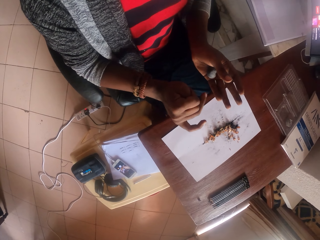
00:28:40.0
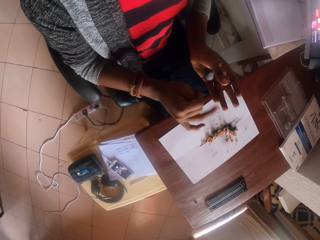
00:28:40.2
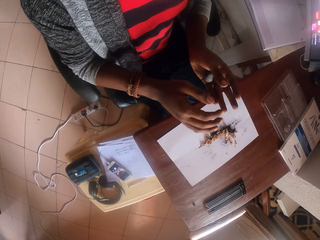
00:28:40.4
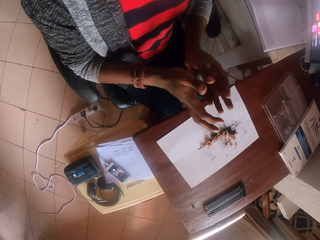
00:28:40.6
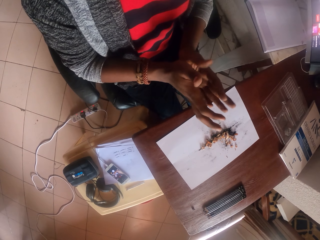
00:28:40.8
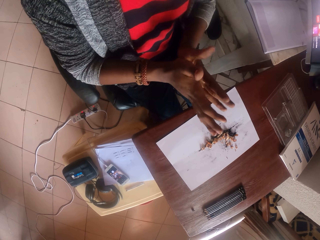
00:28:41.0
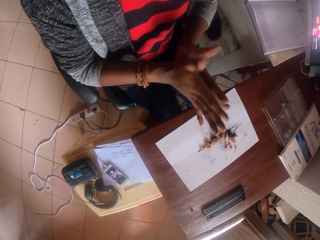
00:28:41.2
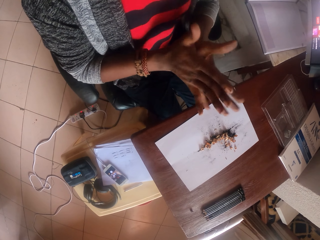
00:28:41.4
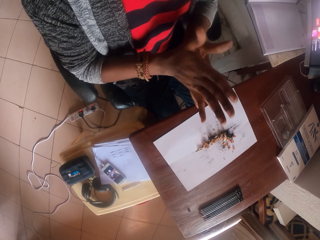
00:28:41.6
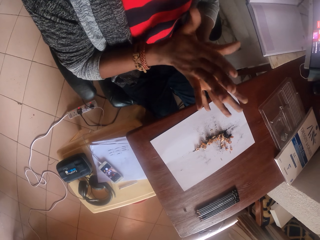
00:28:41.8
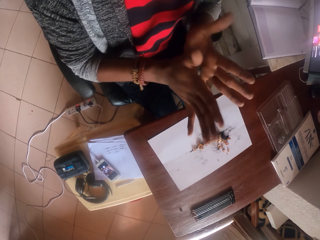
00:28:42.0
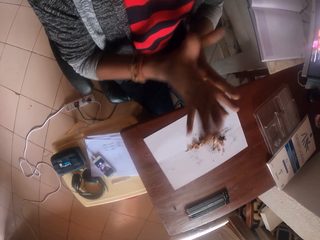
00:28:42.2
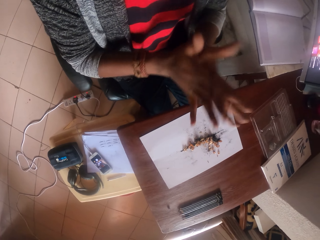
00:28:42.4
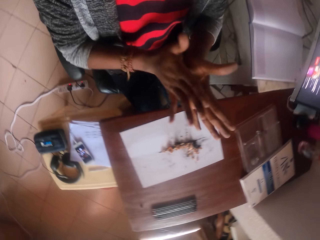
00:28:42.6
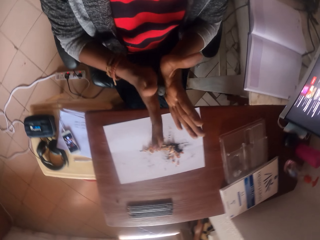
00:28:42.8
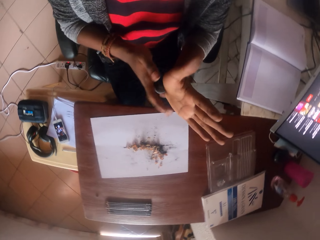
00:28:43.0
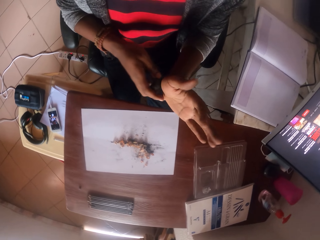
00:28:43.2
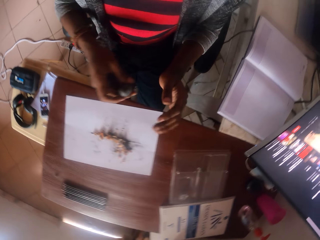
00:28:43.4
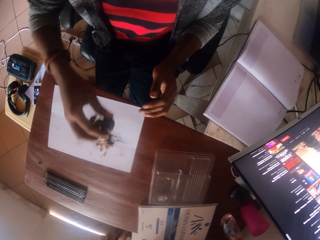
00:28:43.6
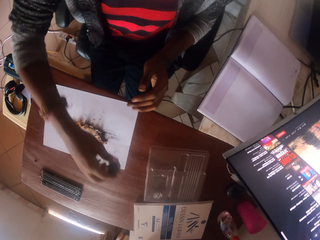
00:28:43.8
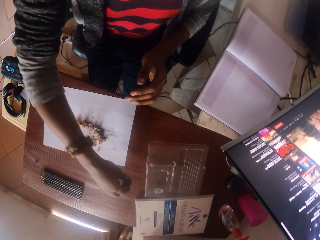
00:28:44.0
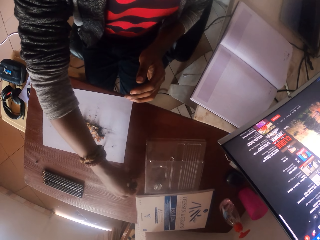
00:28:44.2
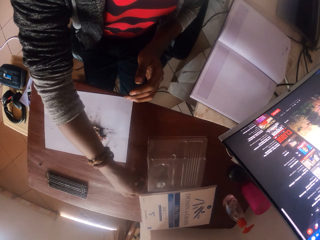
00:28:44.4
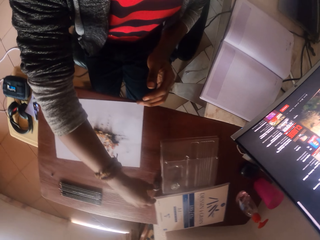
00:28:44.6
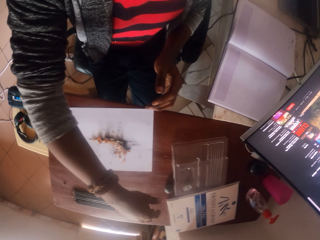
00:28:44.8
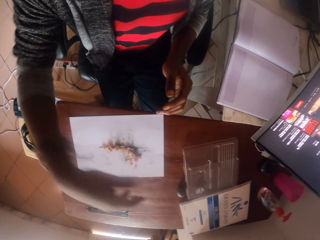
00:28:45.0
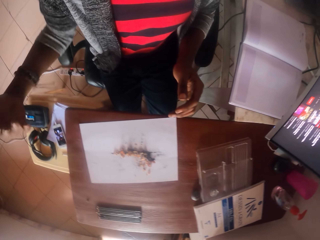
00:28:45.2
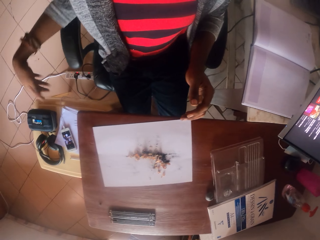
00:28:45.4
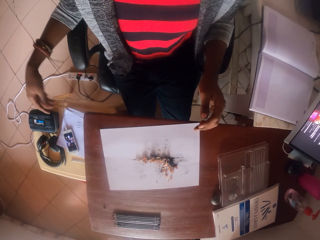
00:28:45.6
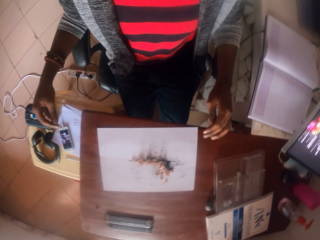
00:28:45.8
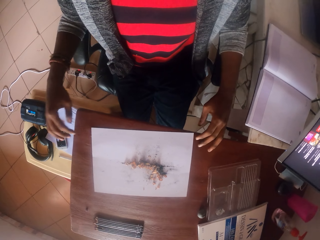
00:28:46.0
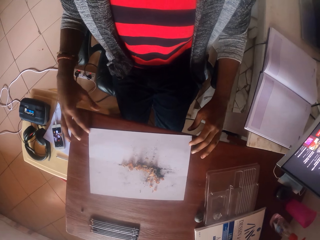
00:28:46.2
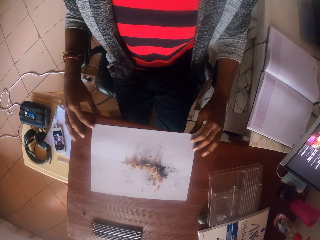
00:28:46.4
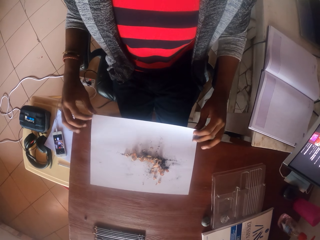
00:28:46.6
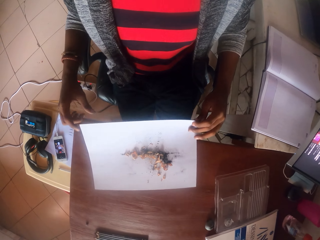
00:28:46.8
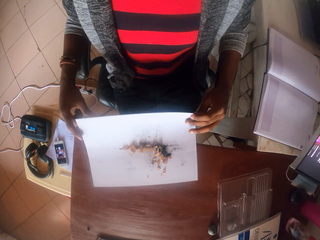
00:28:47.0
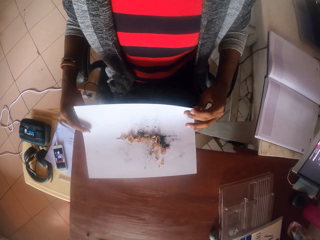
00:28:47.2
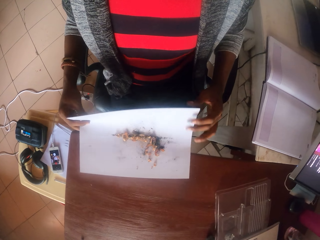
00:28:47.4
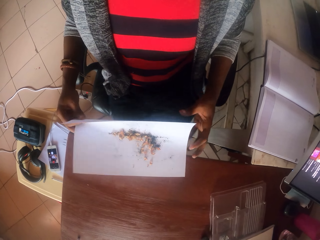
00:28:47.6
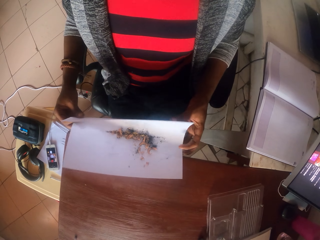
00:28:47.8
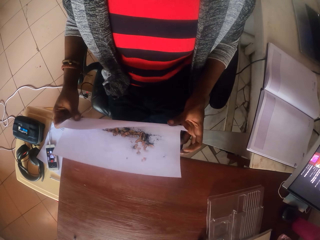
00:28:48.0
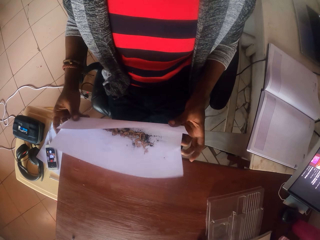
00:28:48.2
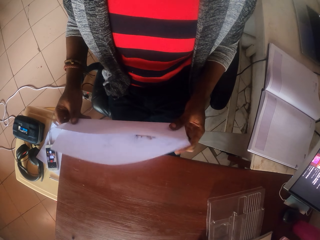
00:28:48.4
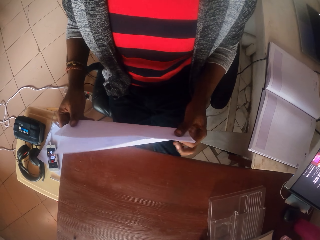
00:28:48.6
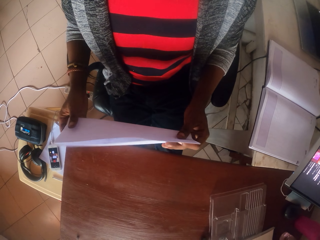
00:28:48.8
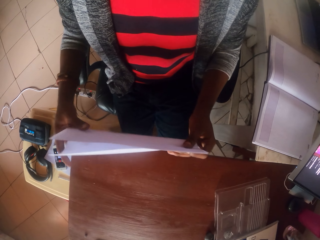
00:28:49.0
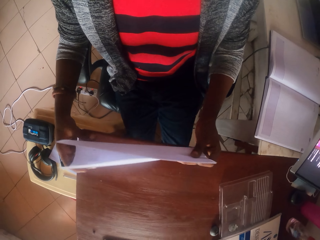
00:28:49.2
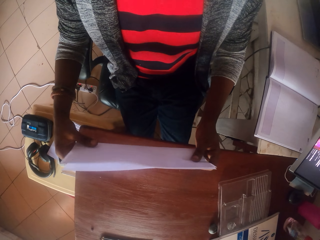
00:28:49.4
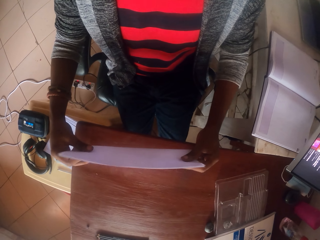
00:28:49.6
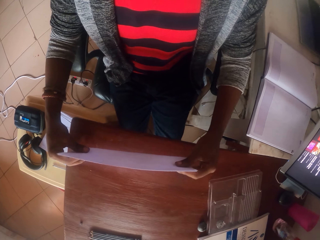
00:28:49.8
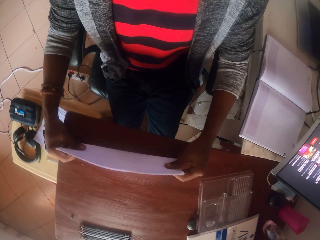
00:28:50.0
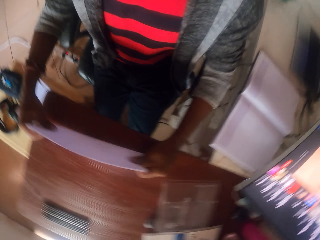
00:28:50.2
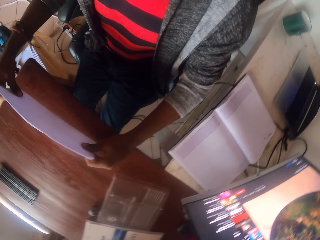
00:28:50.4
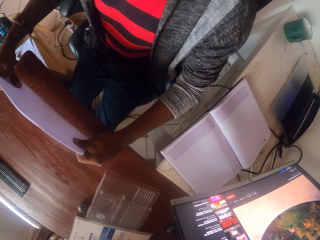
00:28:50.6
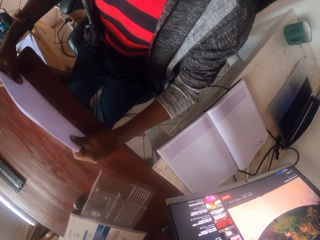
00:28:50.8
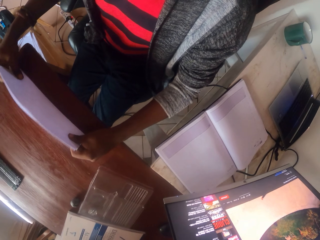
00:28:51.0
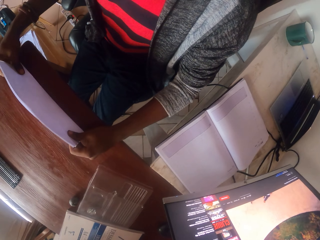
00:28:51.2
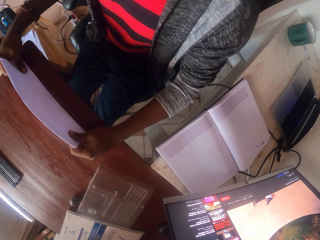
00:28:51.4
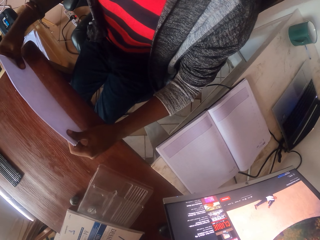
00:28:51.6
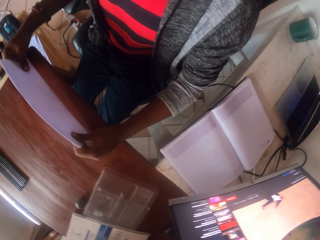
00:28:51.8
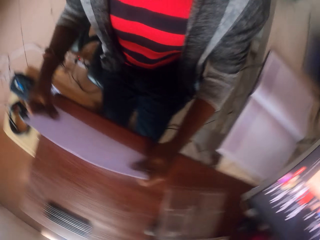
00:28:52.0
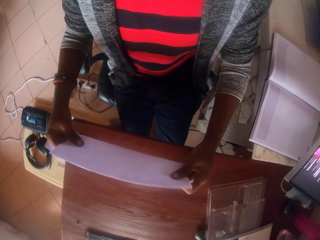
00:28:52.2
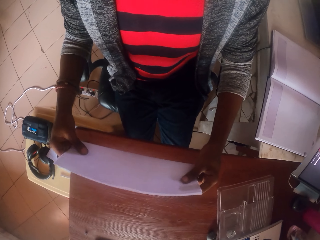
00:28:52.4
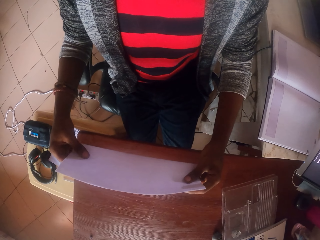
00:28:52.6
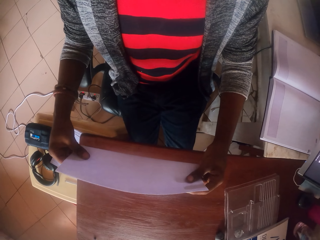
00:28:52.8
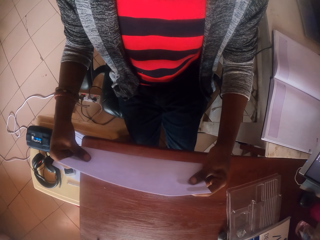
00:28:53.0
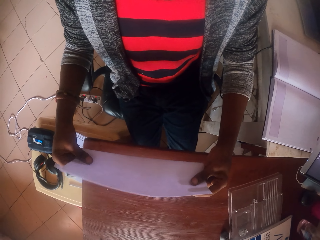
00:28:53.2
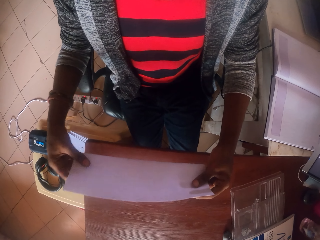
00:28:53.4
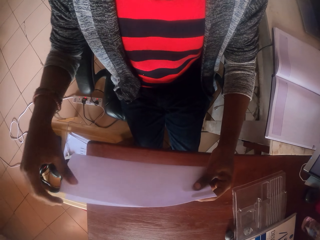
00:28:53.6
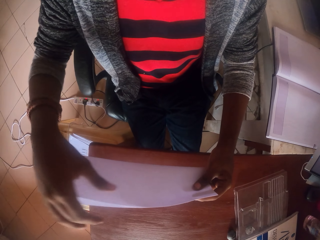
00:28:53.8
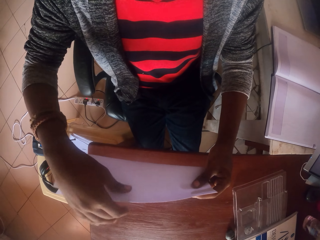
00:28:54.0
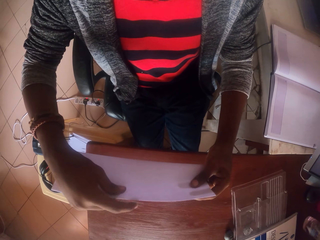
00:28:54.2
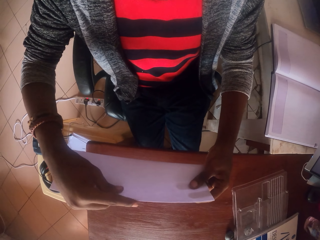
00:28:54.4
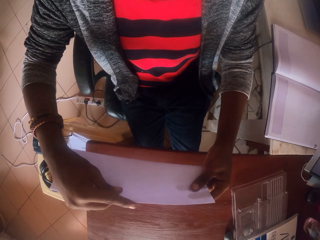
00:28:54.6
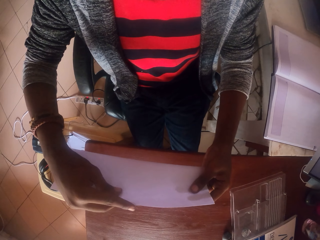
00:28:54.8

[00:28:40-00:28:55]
The camera wearer rolls clay in between his palms. He places a piece of clay on a table. He shakes his right hand. He picks up a paper from the table. He folds the paper. He hits the paper on the table. He aligns the paper.

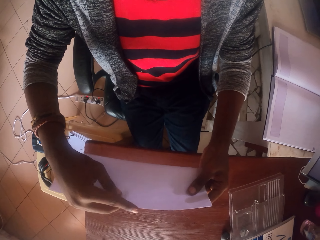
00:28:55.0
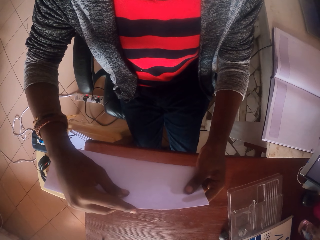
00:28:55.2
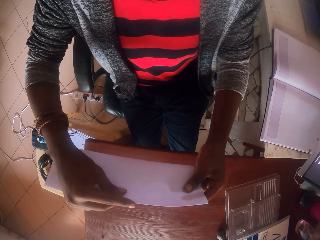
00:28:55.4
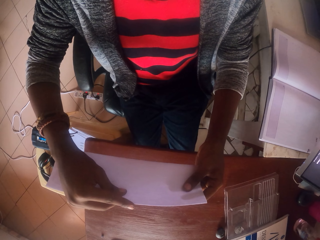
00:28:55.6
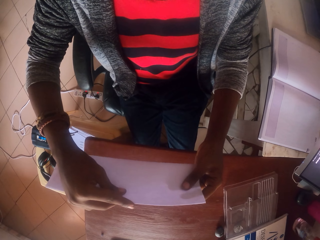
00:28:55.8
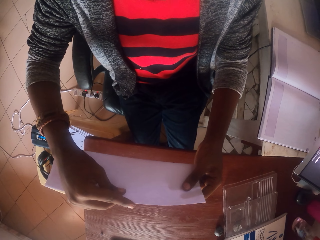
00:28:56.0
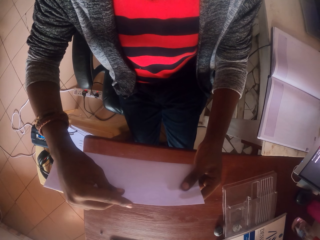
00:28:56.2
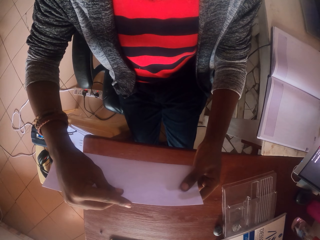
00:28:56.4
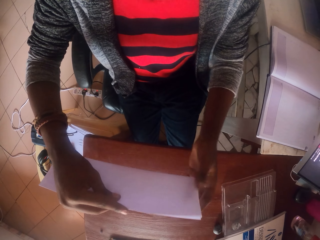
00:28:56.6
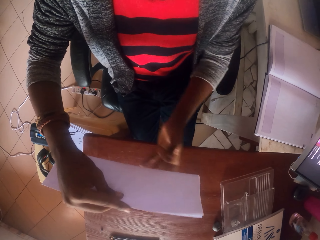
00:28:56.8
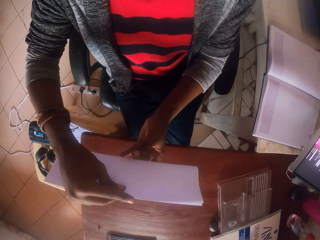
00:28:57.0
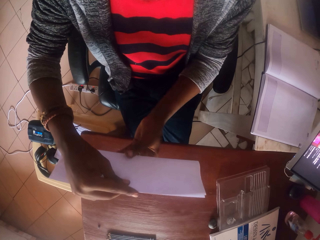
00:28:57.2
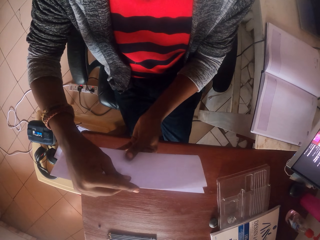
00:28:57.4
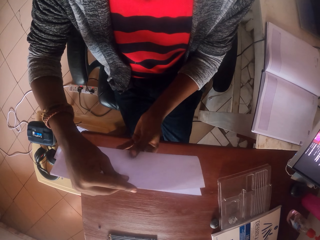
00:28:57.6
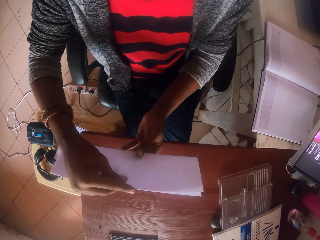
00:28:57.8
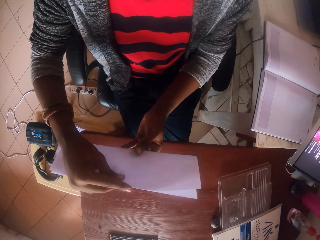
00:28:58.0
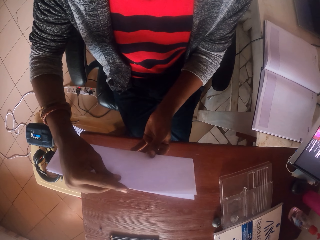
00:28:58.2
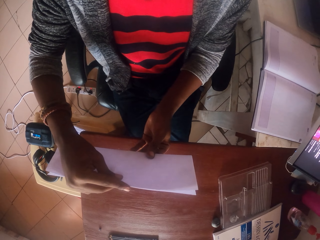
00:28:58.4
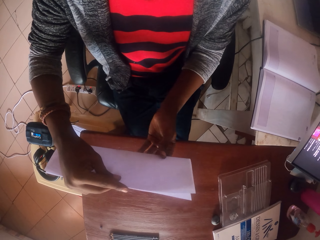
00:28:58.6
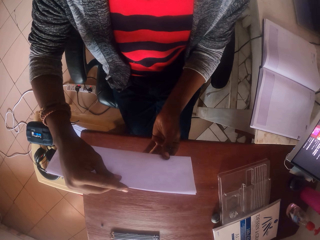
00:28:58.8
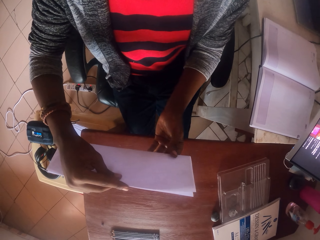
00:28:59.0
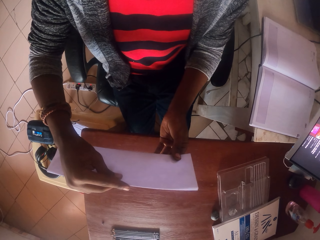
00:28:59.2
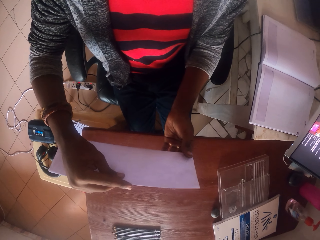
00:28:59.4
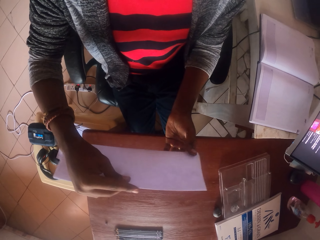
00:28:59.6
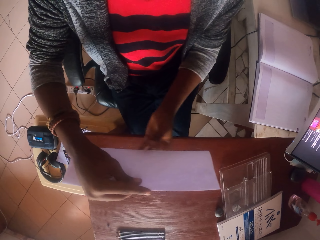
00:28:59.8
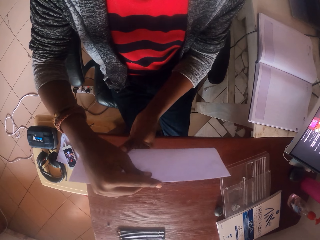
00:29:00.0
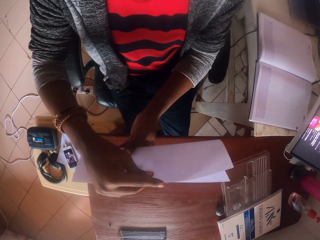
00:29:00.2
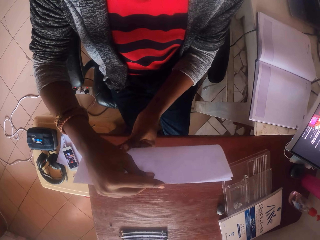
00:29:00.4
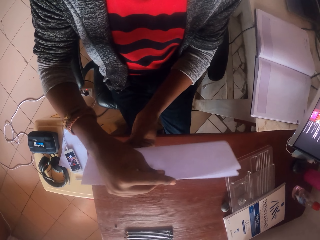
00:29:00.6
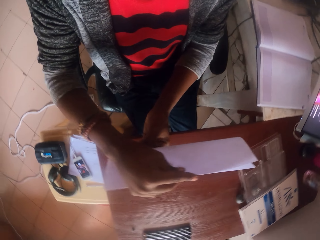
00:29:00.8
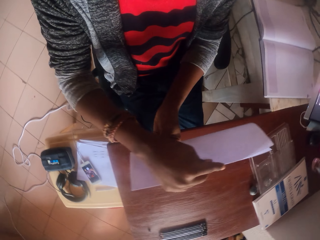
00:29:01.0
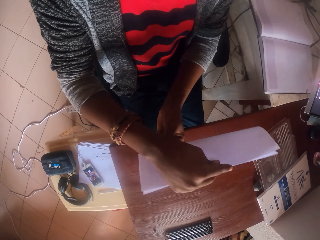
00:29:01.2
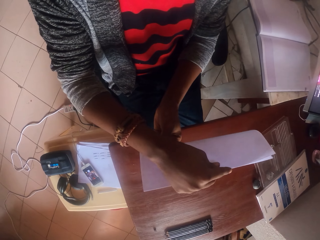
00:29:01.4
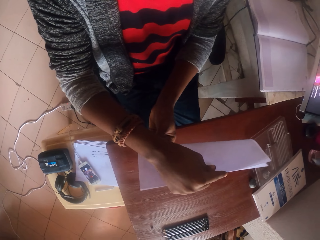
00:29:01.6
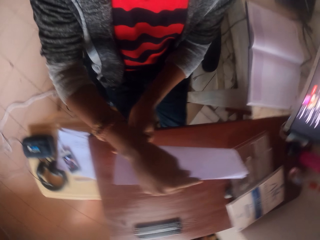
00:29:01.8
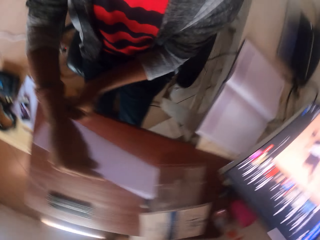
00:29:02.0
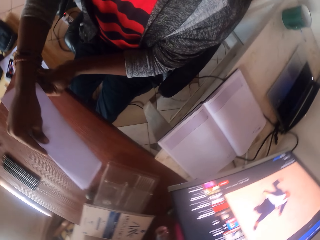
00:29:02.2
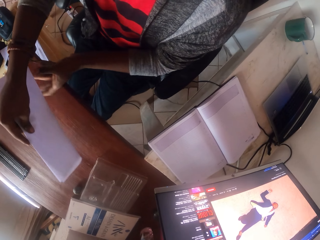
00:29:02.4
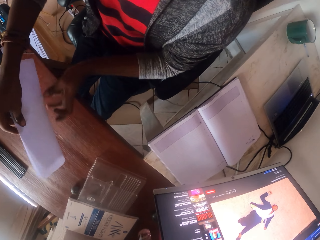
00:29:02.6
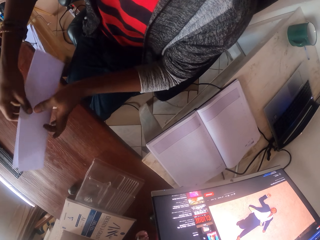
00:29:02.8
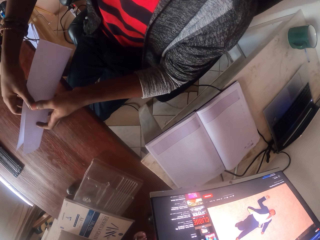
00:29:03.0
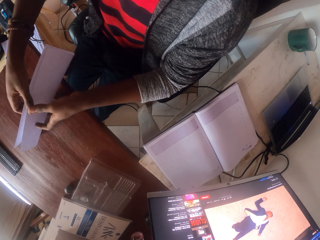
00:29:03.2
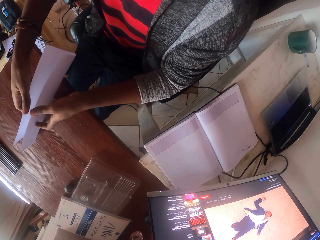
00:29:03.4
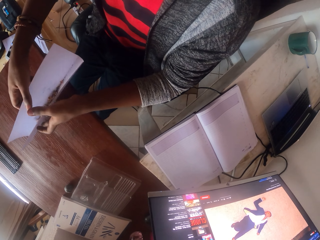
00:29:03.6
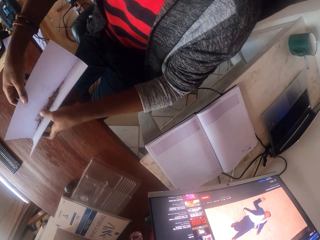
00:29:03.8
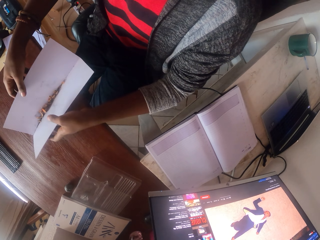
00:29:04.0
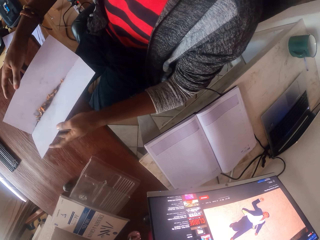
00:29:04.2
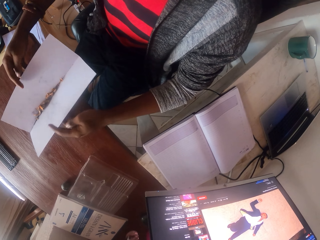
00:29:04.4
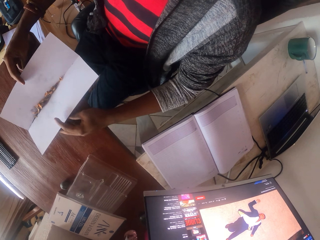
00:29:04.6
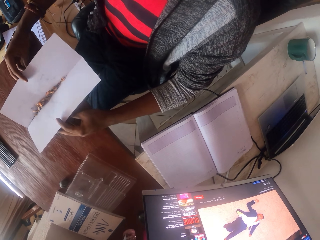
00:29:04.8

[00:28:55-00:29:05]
The camera wearer opens the paper.
